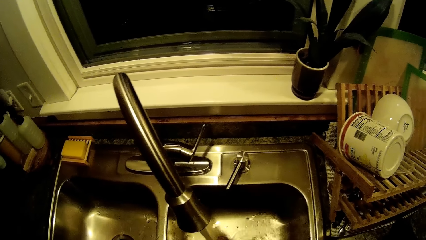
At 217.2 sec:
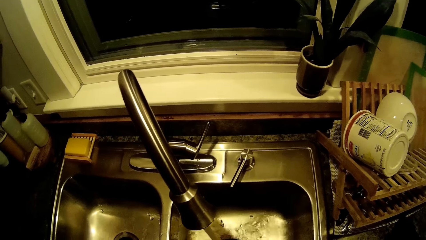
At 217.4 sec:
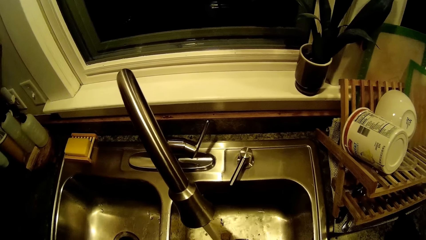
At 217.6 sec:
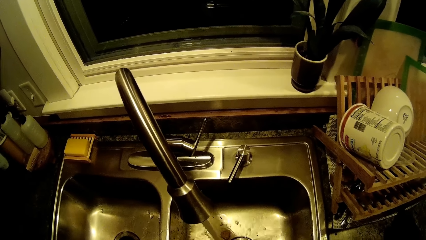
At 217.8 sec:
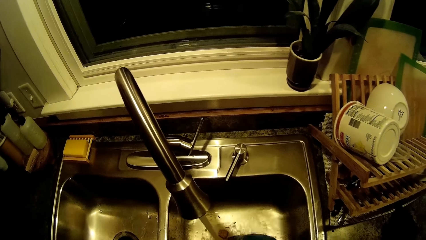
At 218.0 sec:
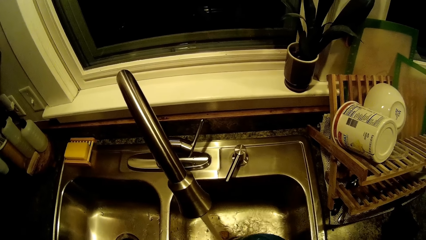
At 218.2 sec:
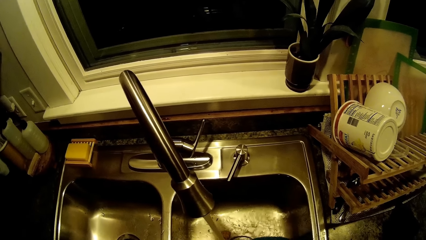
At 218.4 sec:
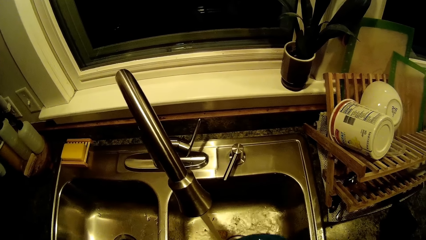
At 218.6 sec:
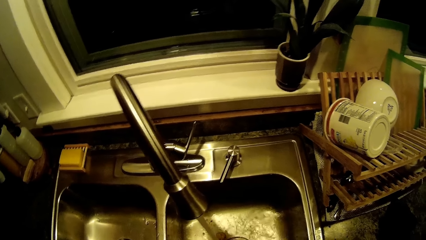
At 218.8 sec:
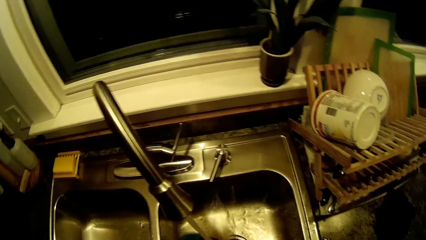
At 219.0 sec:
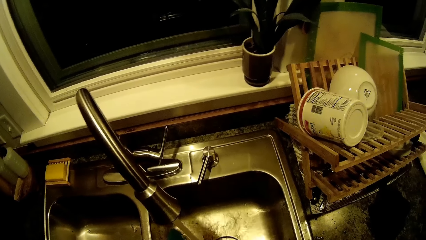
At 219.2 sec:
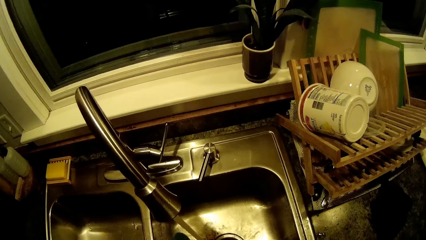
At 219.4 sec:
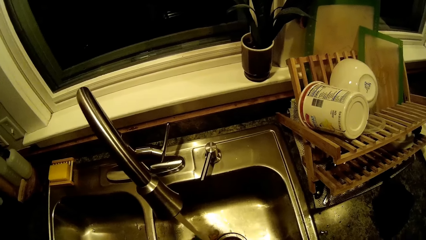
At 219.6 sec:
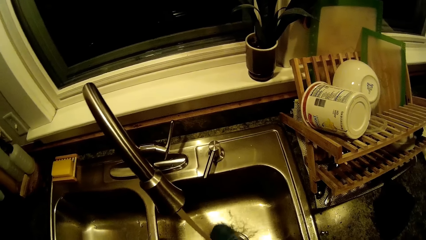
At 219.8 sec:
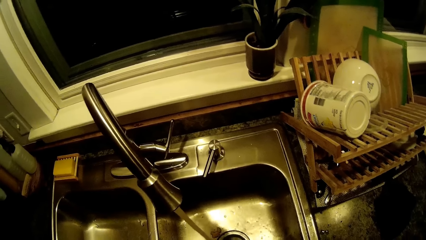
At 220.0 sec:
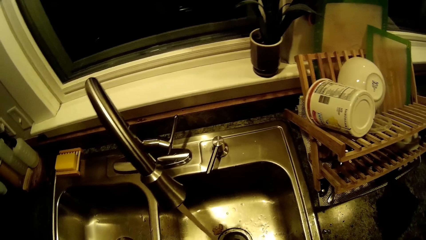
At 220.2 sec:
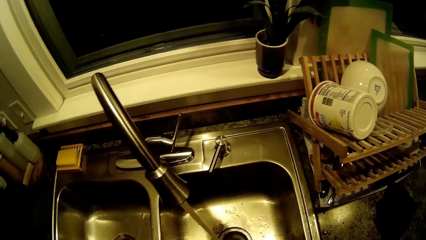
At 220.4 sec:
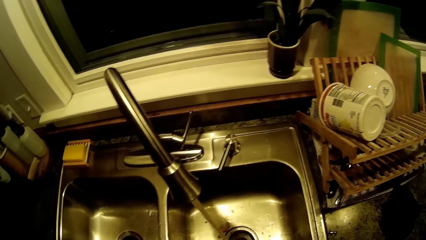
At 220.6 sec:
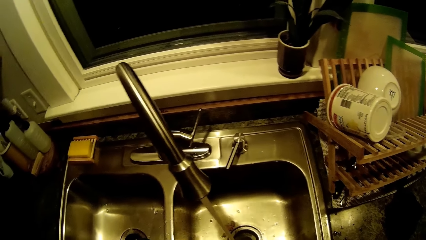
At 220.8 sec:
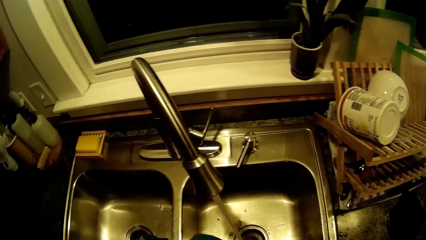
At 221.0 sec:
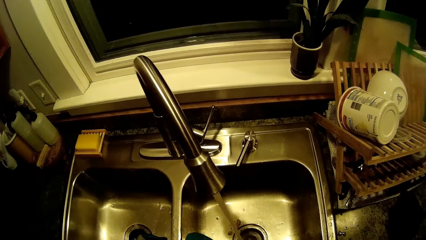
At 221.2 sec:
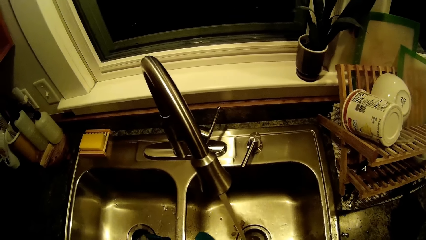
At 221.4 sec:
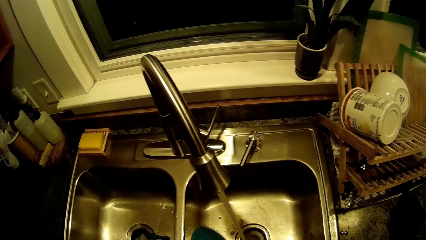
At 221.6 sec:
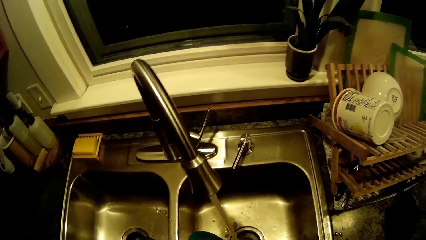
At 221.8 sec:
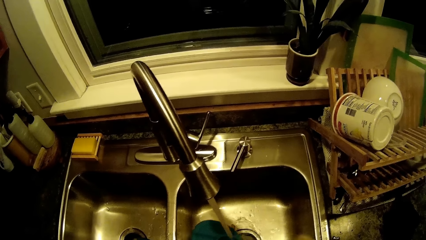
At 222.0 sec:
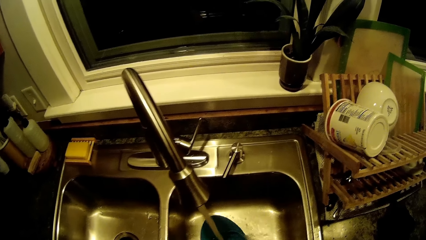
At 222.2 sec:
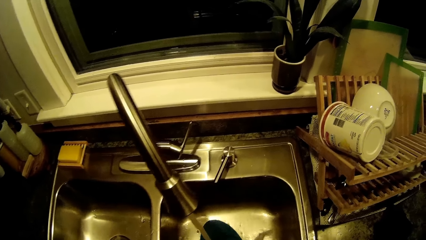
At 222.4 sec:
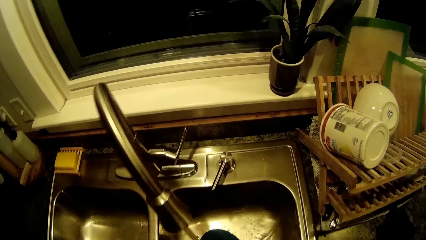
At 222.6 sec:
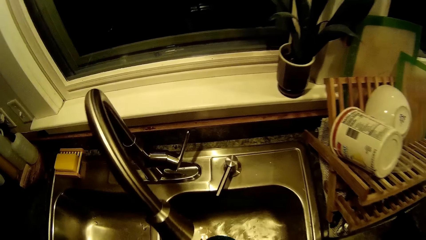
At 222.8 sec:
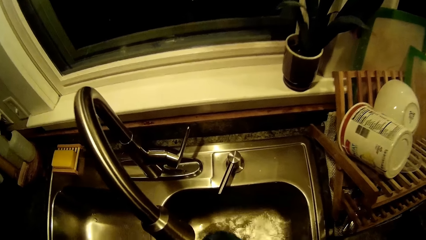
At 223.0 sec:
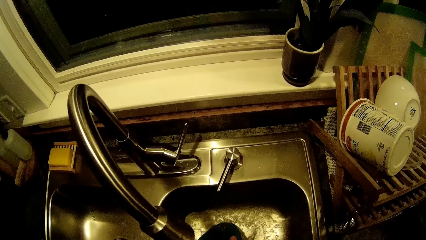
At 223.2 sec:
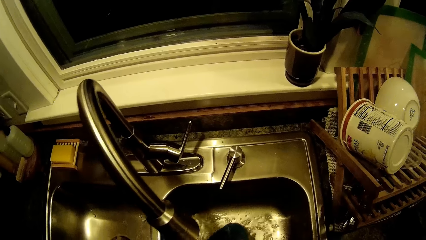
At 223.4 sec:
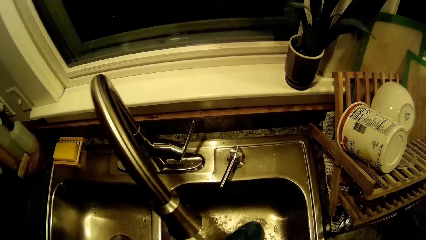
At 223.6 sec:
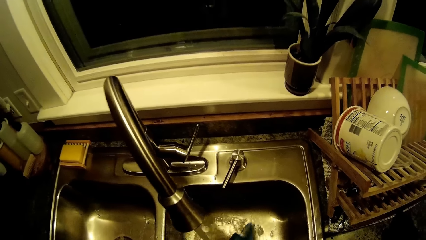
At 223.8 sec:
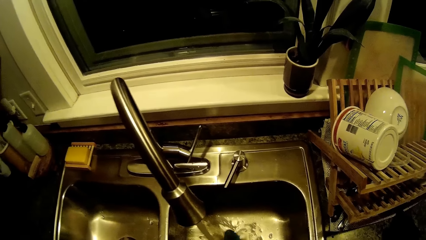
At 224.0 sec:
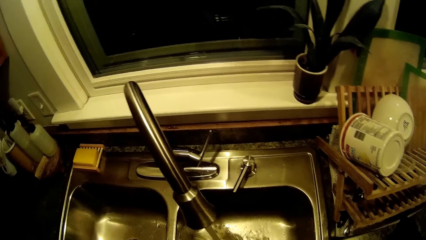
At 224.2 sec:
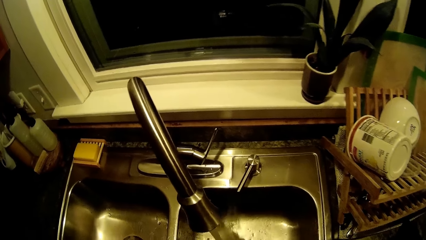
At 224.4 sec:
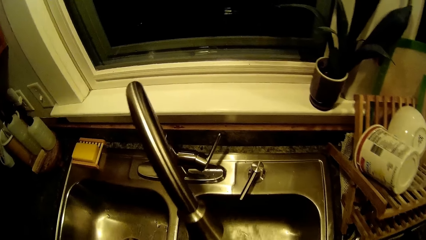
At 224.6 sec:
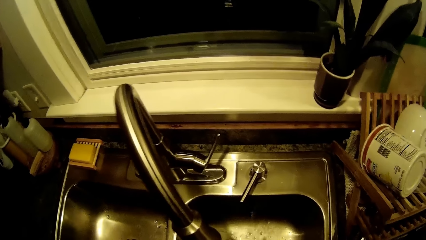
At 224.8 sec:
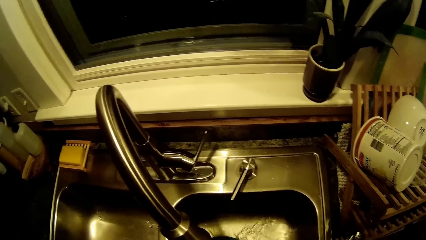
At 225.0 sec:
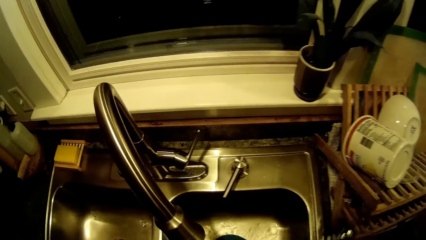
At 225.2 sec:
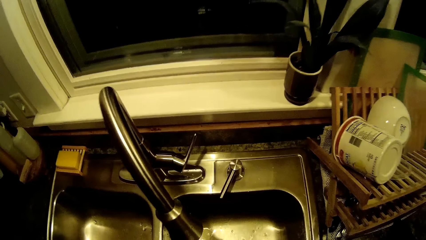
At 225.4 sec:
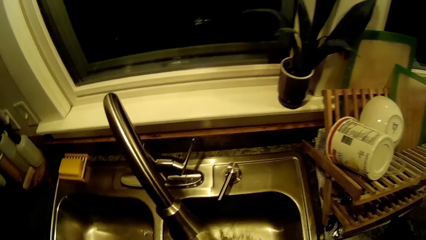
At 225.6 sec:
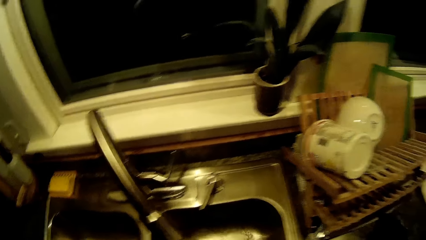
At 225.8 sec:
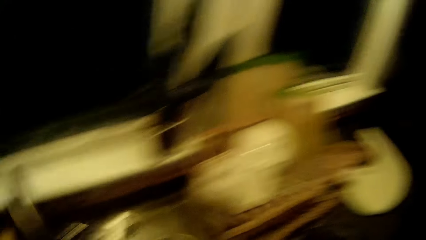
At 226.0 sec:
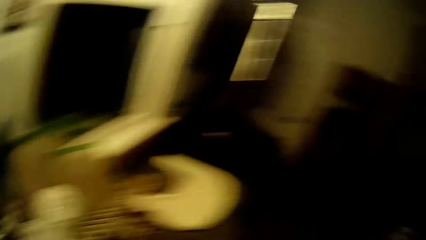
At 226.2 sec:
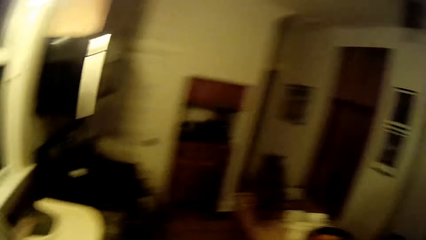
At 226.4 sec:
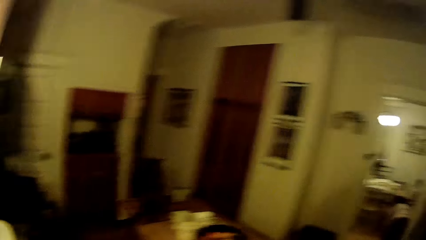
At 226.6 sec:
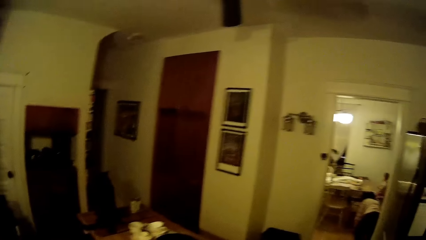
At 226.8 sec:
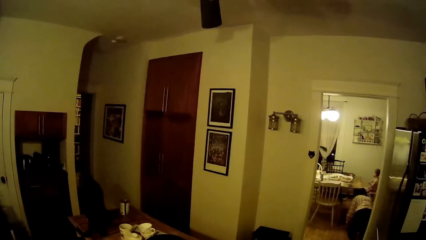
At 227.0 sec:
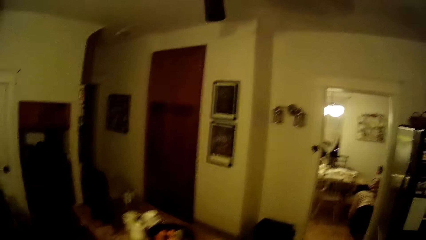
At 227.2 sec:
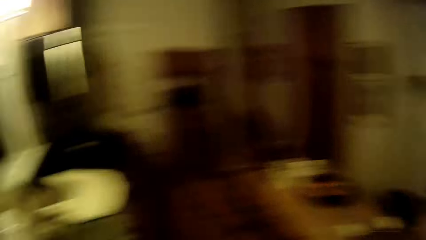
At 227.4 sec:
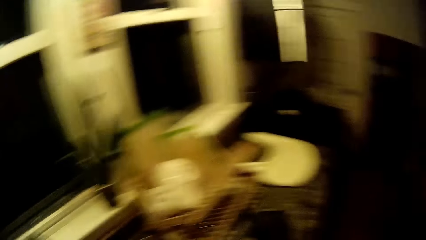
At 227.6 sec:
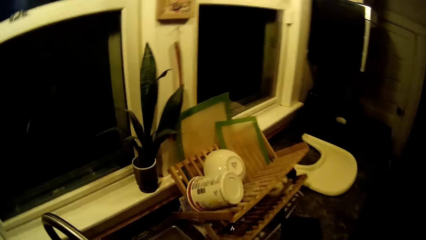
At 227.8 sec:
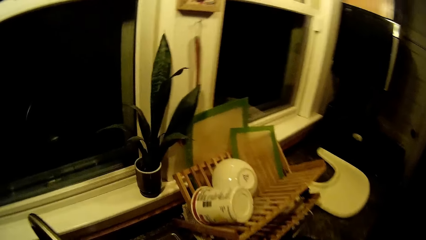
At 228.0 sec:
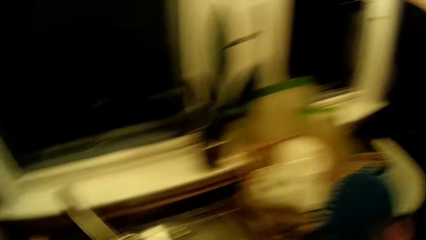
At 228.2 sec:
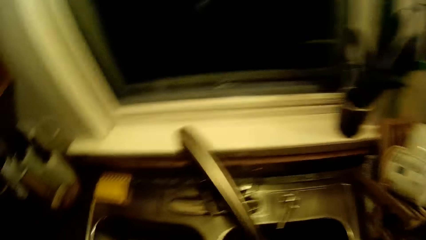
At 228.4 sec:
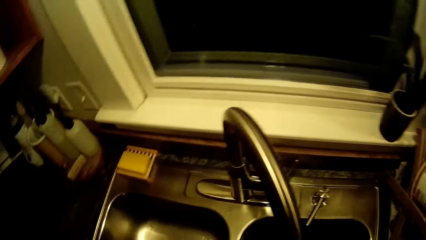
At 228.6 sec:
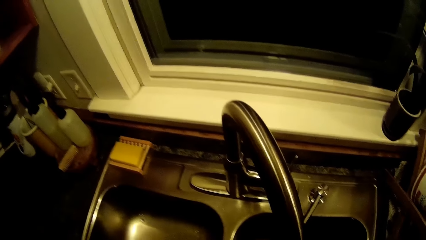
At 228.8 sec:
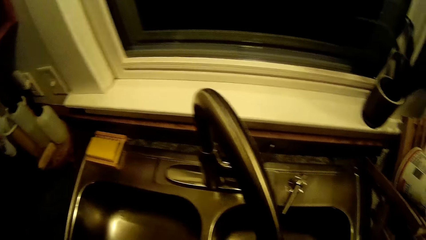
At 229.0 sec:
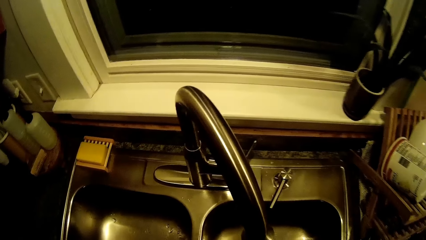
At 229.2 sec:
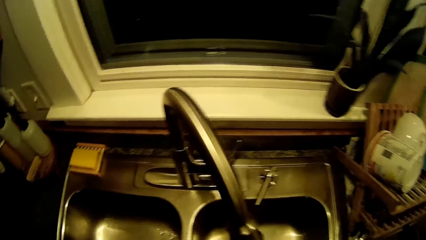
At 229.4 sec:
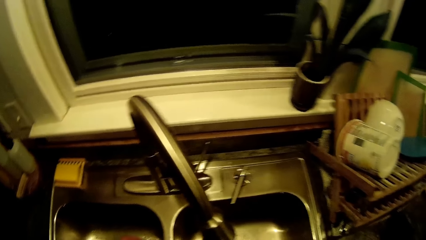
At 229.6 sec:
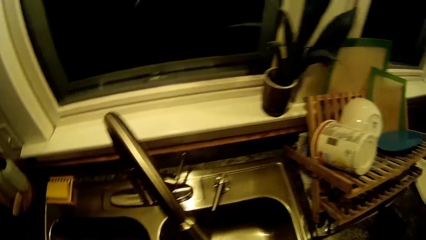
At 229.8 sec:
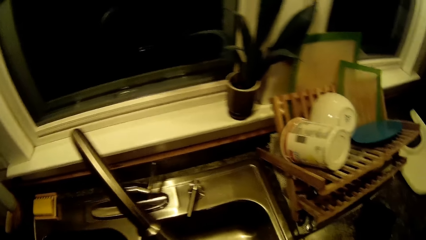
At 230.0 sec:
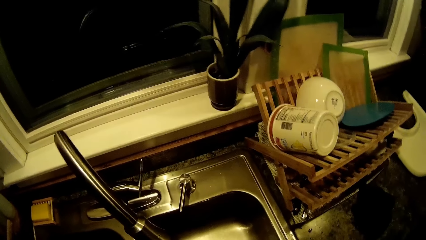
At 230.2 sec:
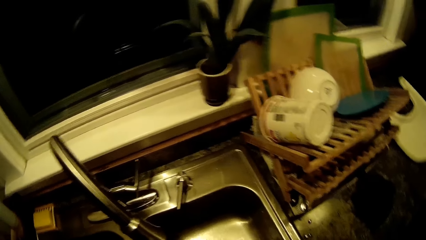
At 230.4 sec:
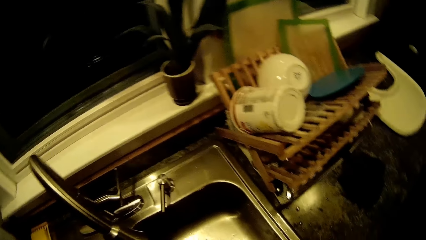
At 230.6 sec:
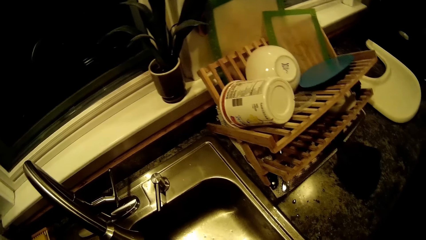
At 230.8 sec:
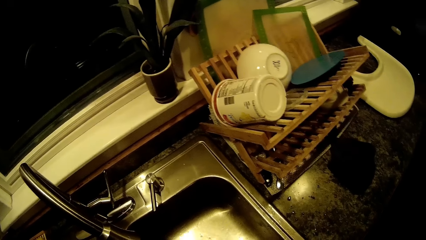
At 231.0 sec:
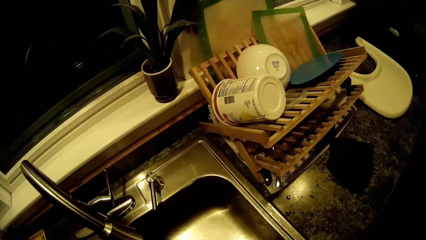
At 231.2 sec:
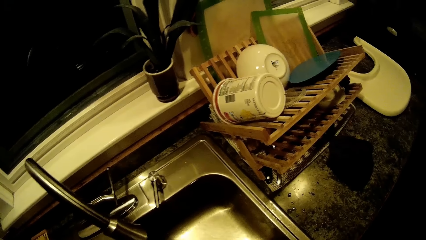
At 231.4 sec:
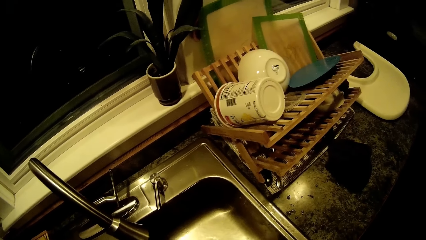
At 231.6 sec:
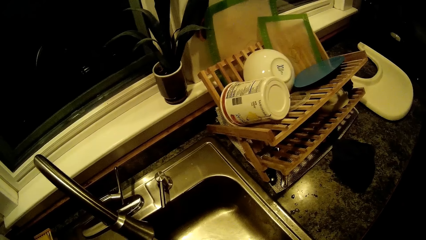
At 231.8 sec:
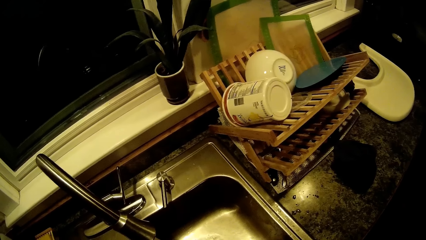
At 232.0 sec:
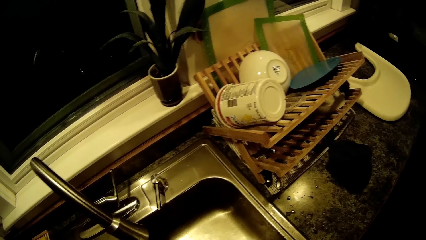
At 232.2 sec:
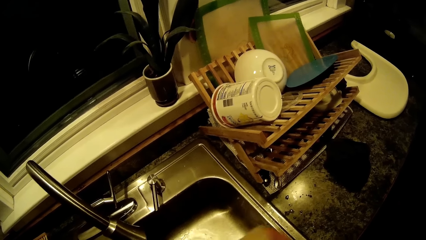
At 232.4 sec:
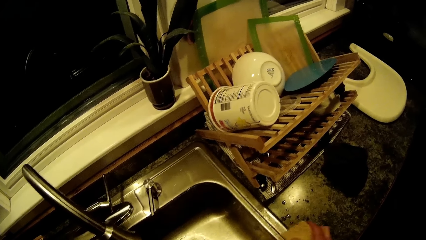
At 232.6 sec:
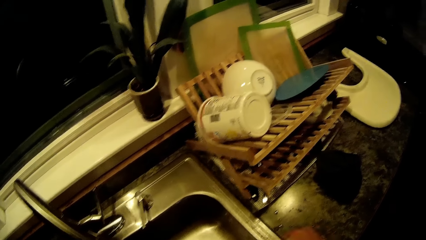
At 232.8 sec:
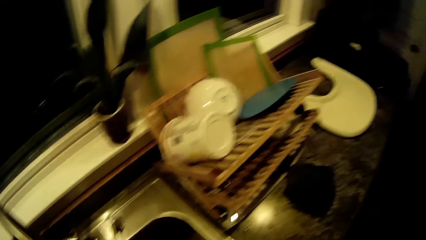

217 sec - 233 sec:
The camera wearer converses with the woman. He puts a sponge on the kitchen slab with his right hand.
